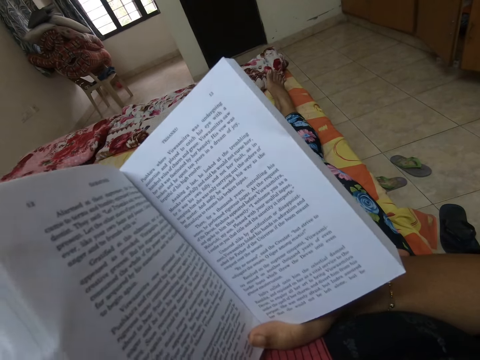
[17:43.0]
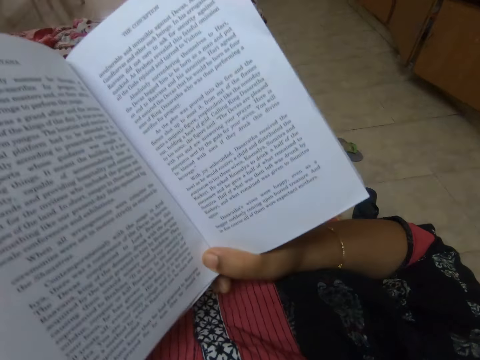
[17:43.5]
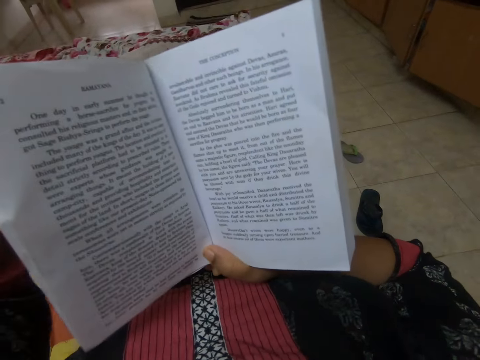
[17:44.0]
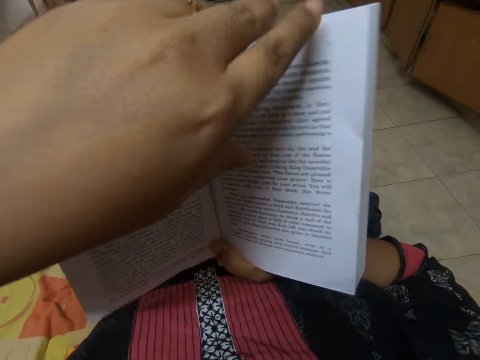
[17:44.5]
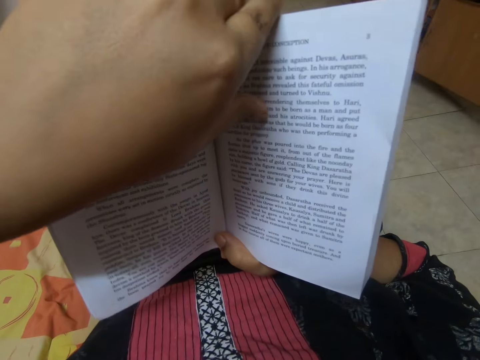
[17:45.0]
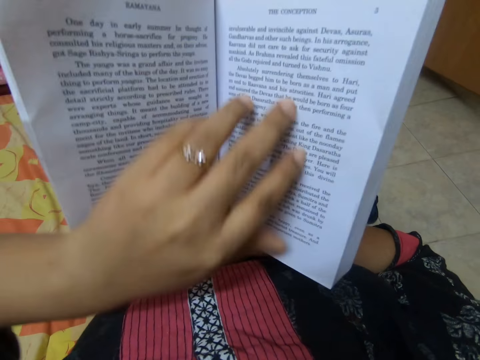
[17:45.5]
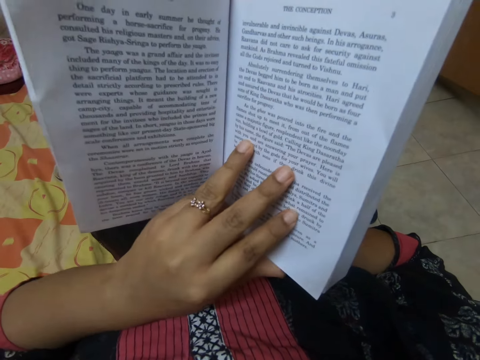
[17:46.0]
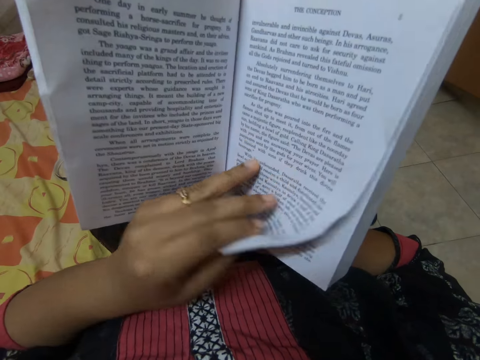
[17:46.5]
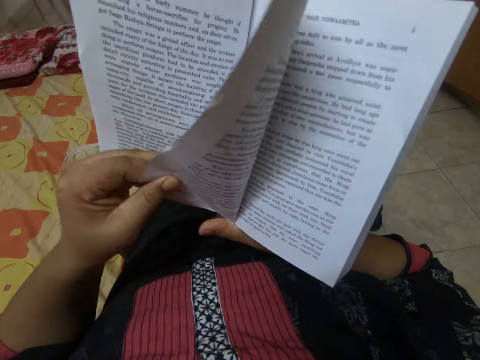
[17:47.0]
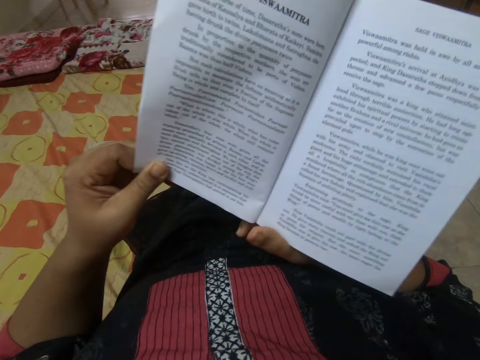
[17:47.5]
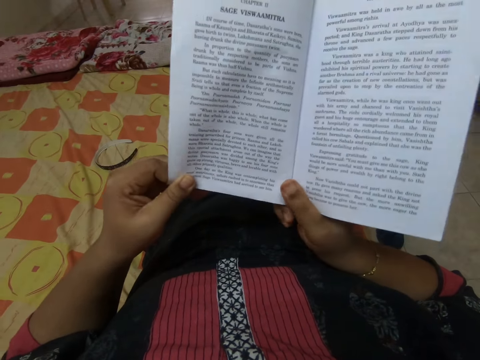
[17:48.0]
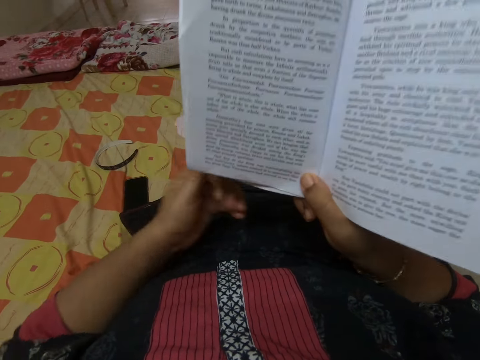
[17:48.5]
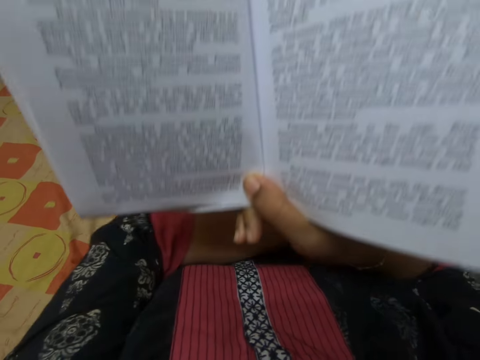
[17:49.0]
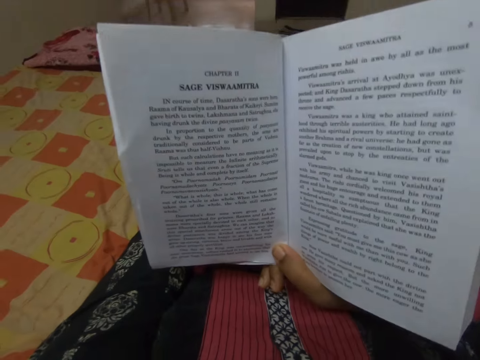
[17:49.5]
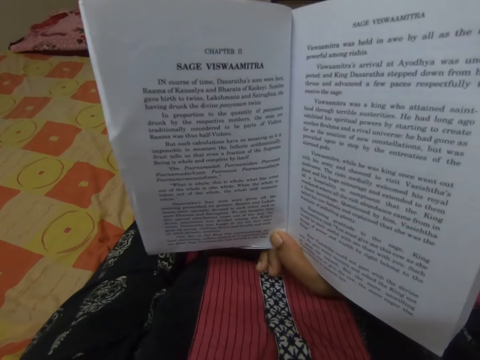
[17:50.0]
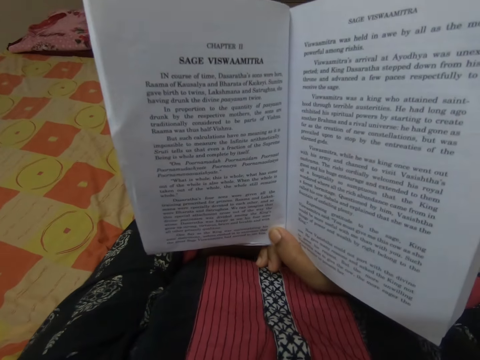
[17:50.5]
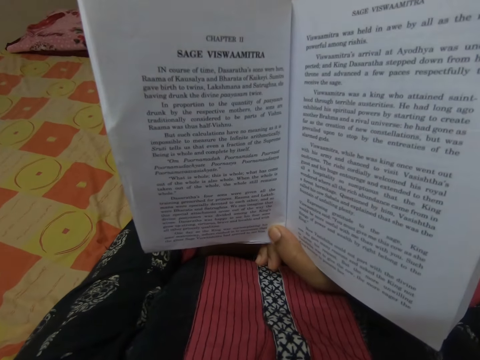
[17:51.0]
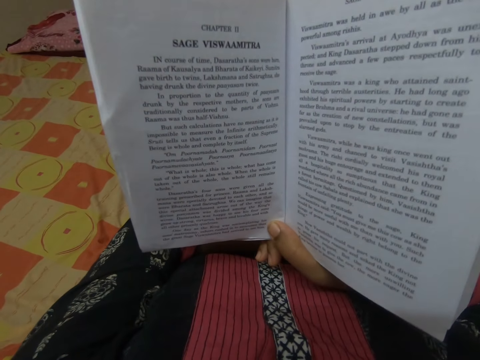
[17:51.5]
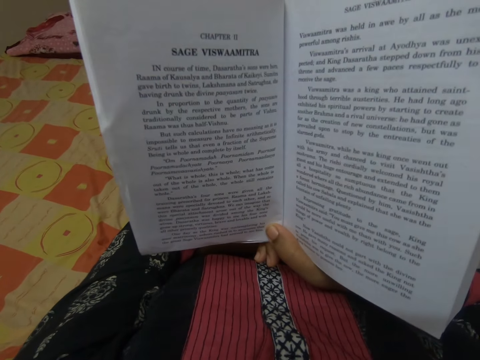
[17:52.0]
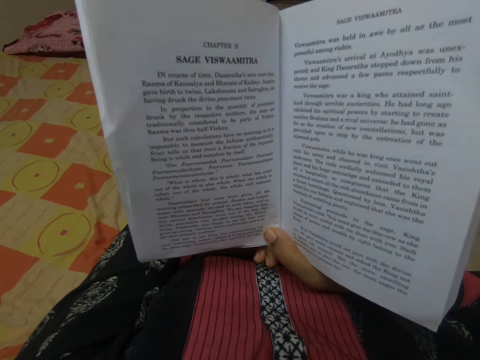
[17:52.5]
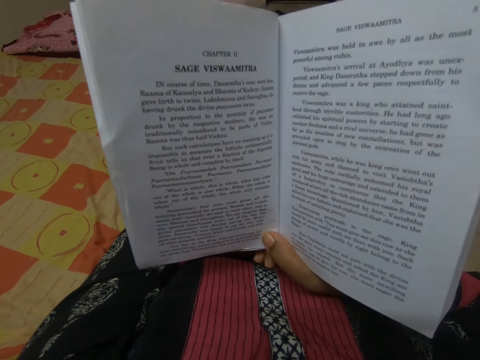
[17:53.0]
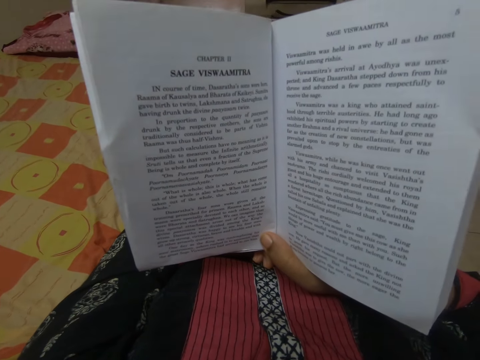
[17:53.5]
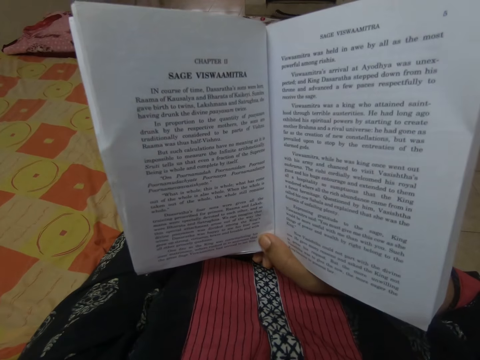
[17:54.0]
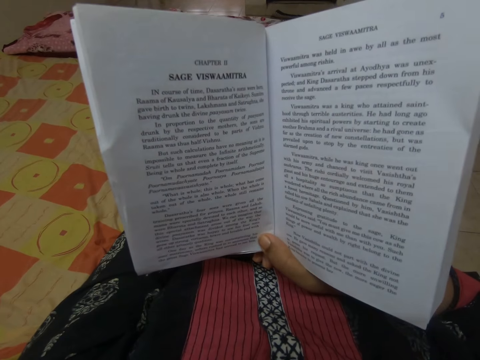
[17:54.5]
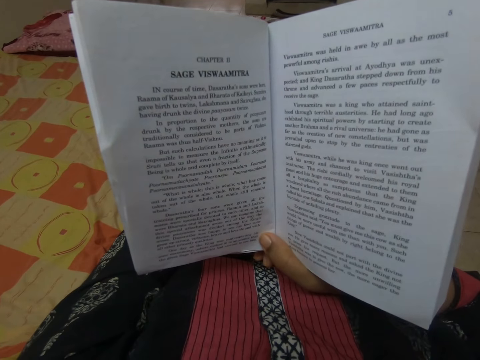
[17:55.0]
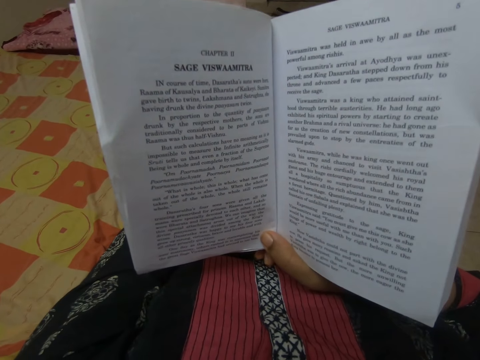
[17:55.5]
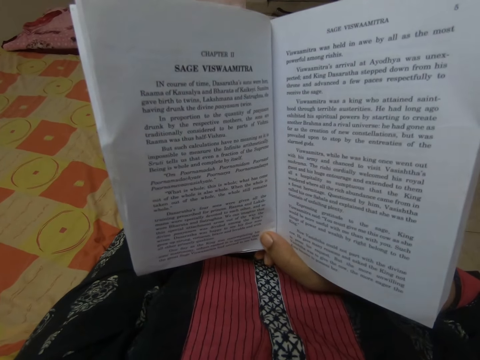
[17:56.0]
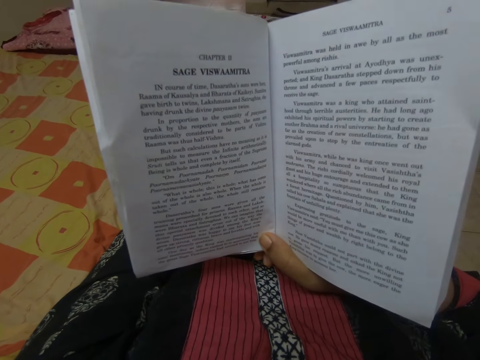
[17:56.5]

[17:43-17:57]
The camera wearer opens another page of a book. They read the book.

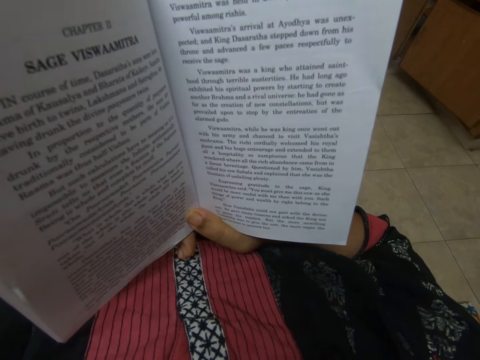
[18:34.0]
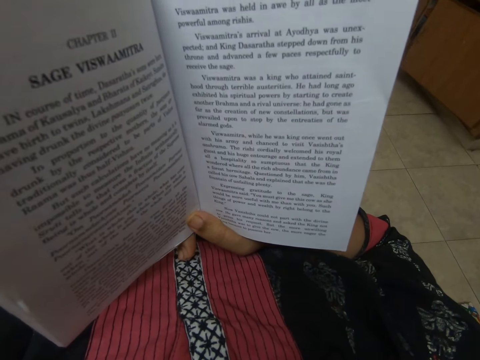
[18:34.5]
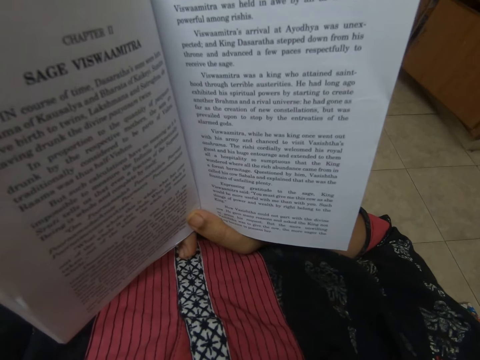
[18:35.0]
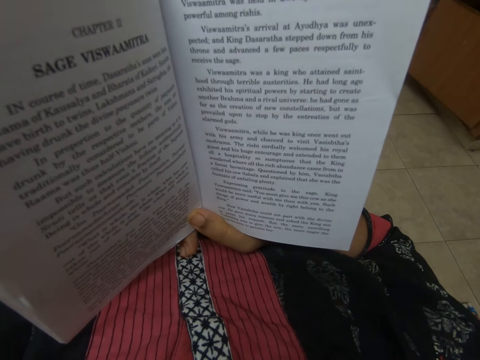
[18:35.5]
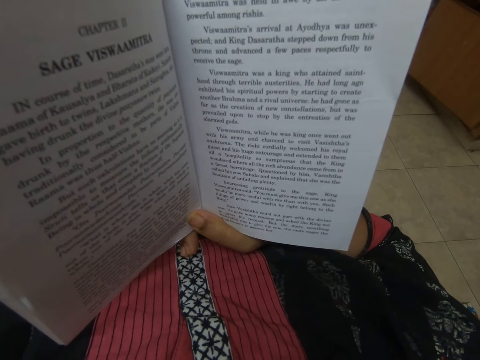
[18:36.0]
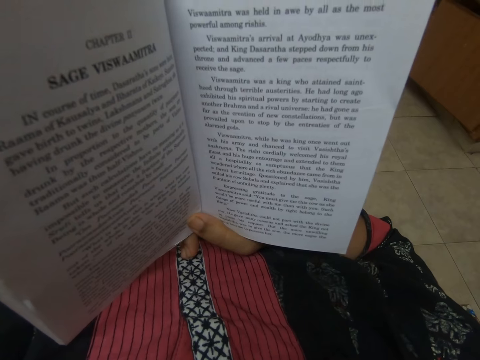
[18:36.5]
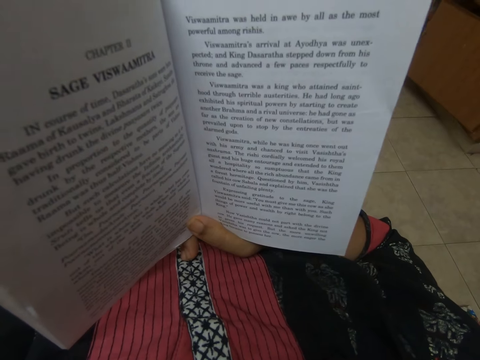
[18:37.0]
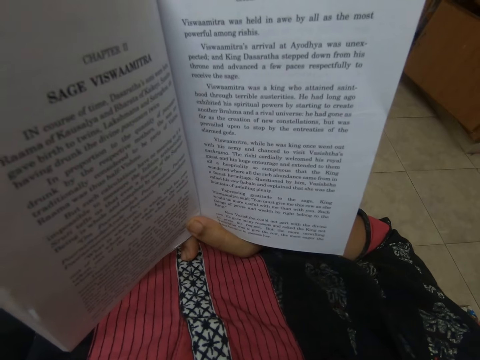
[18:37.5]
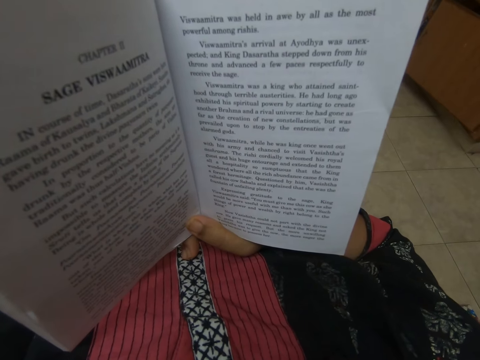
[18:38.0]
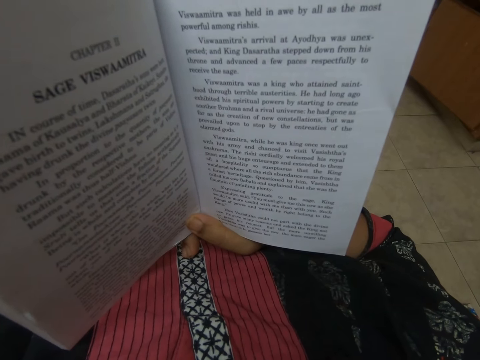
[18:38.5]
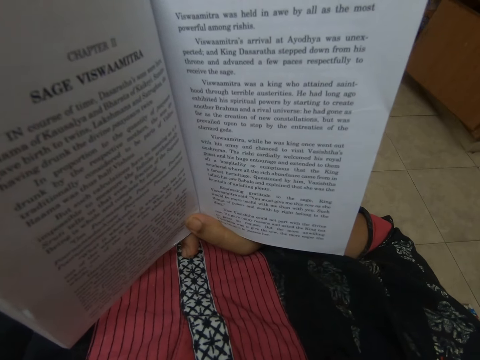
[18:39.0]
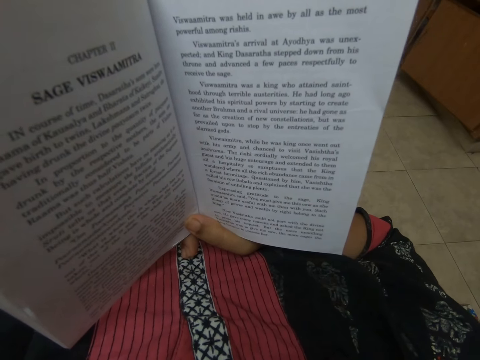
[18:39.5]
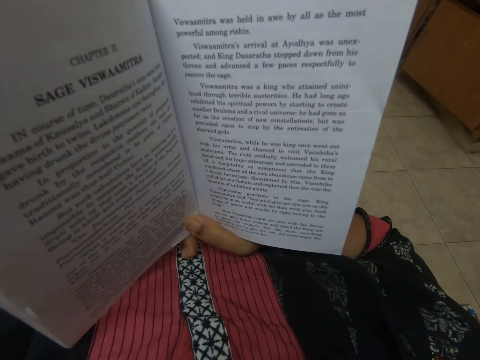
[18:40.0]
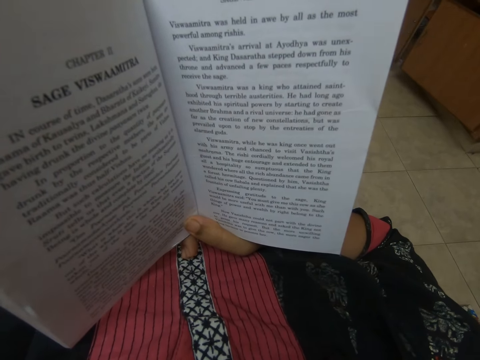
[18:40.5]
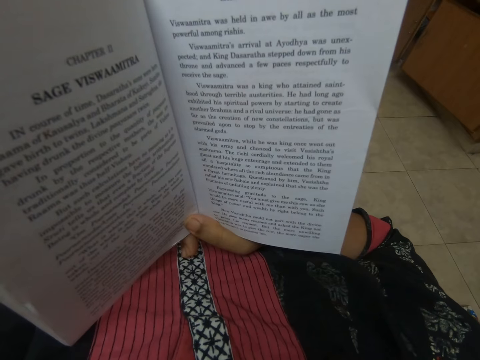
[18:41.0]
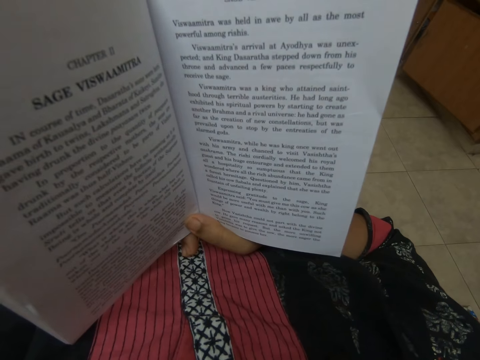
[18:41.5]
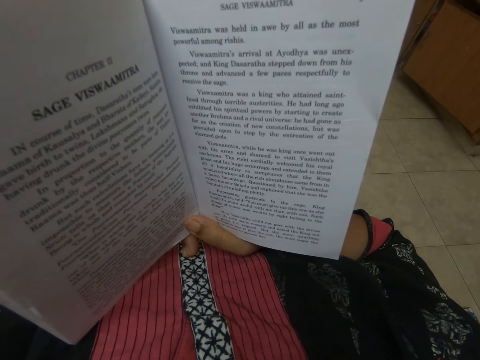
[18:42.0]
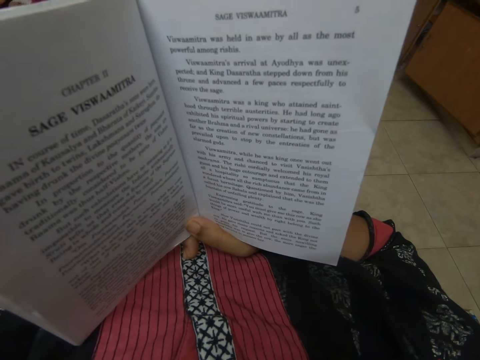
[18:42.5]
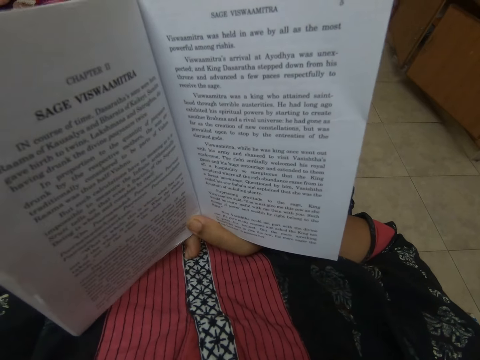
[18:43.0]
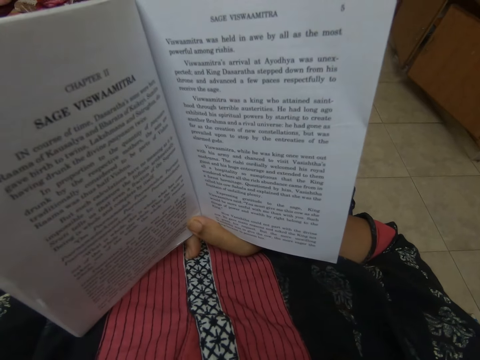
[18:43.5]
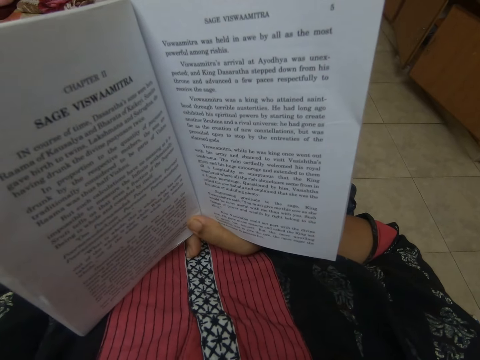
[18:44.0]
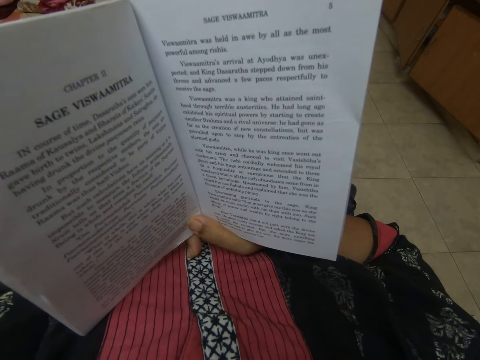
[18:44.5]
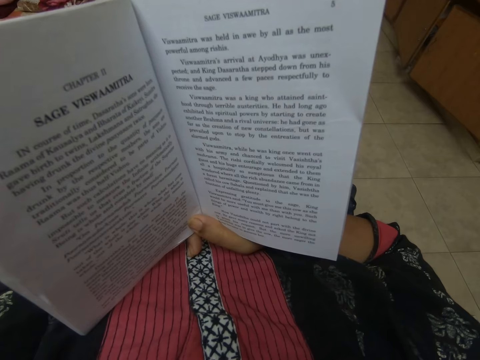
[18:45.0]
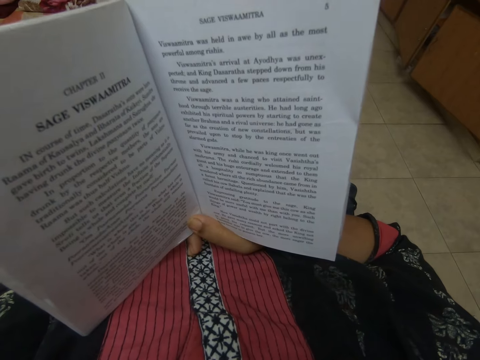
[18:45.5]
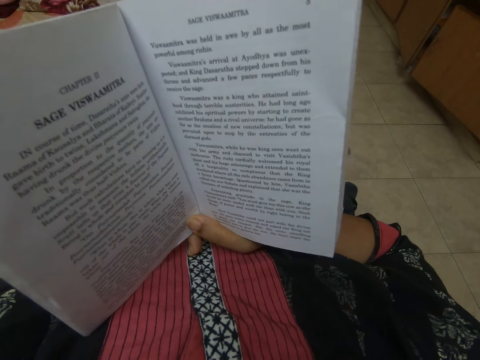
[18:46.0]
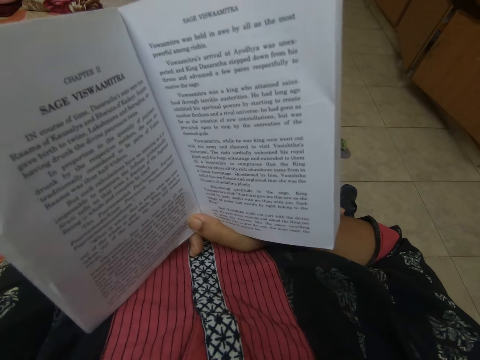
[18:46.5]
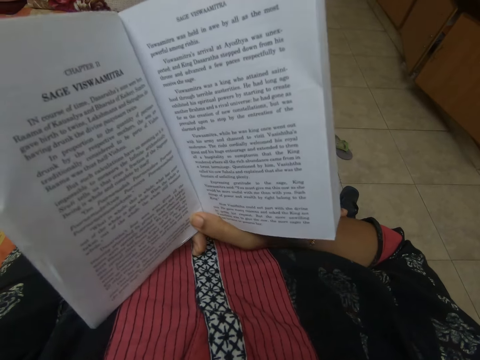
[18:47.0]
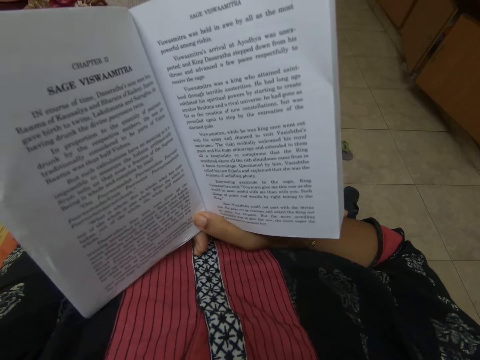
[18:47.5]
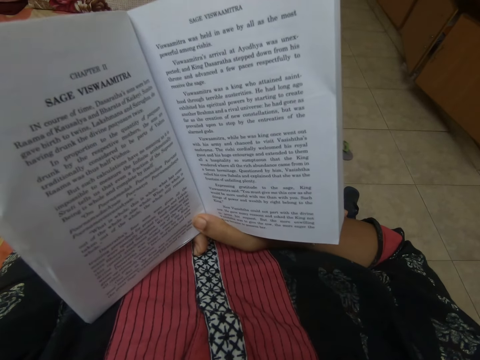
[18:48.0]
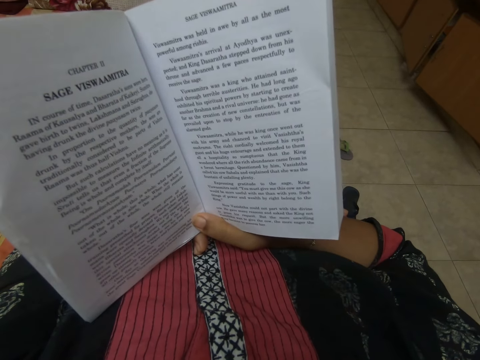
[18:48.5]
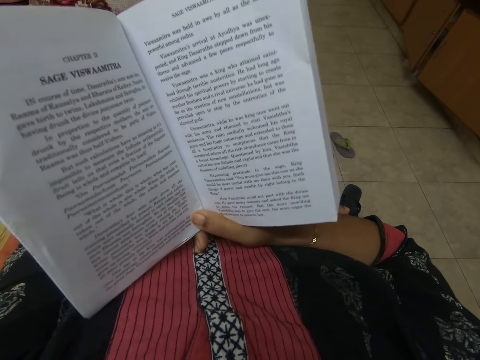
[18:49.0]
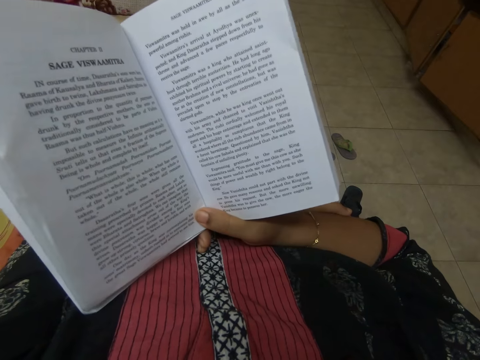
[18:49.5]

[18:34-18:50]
The camera wearer reads the book. They read the book.
